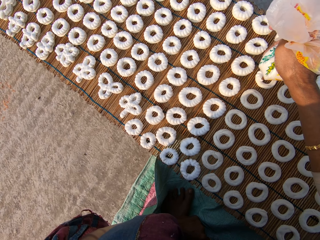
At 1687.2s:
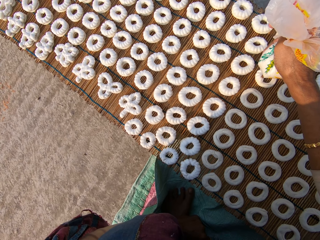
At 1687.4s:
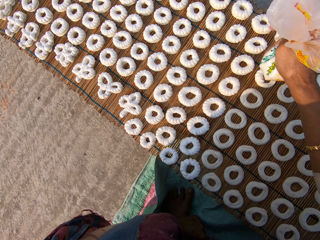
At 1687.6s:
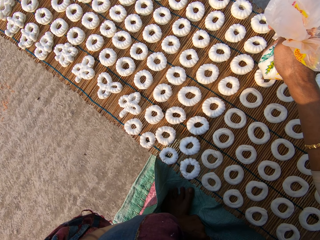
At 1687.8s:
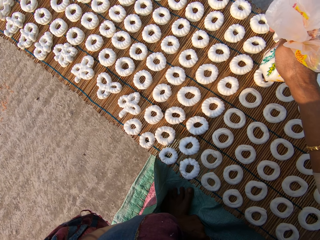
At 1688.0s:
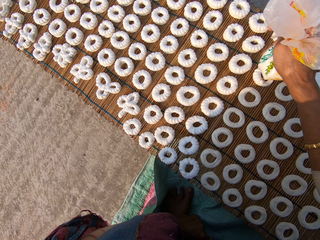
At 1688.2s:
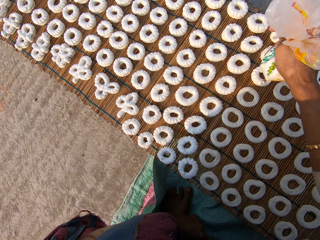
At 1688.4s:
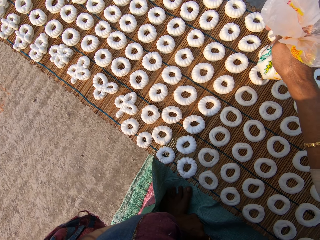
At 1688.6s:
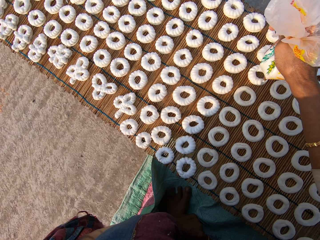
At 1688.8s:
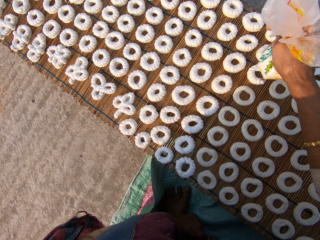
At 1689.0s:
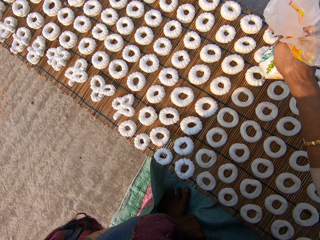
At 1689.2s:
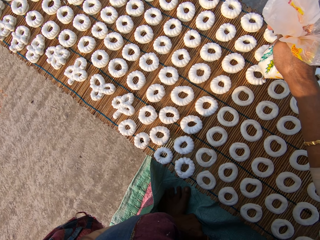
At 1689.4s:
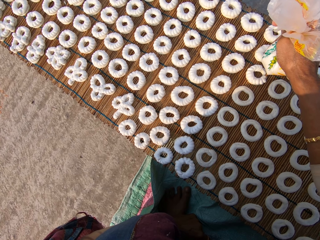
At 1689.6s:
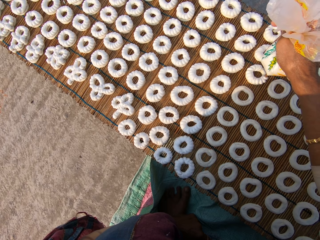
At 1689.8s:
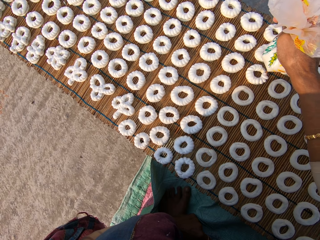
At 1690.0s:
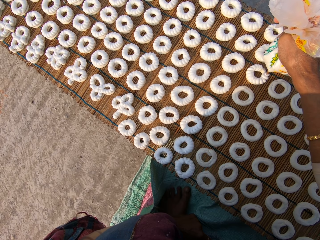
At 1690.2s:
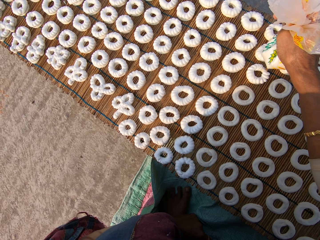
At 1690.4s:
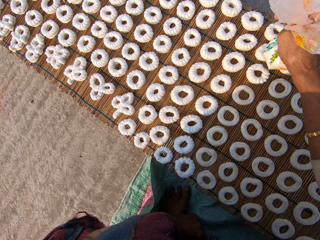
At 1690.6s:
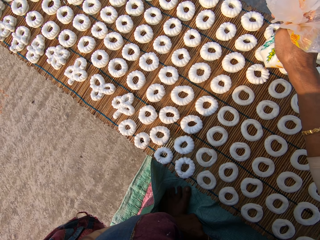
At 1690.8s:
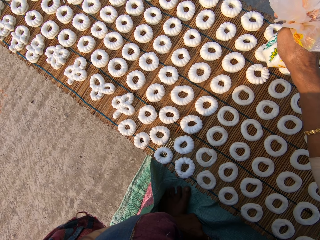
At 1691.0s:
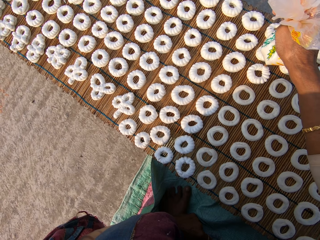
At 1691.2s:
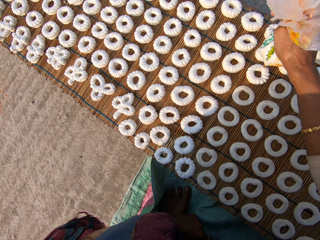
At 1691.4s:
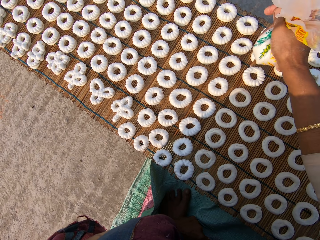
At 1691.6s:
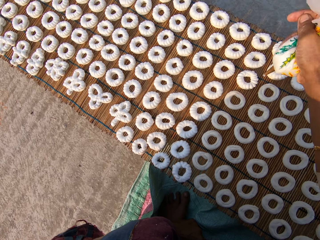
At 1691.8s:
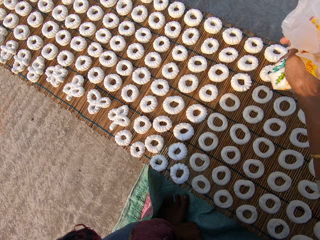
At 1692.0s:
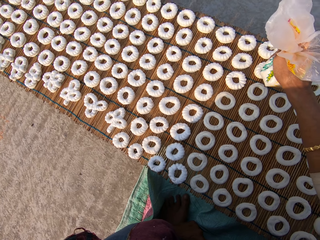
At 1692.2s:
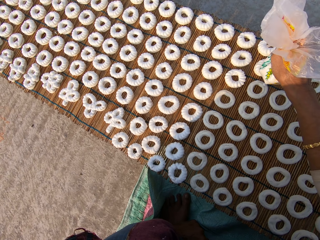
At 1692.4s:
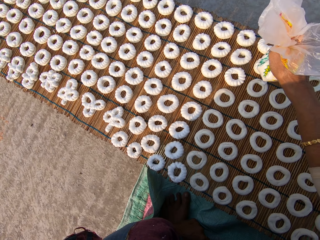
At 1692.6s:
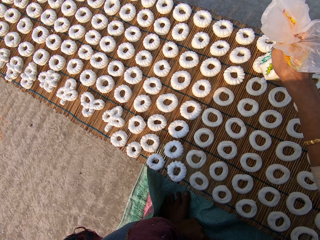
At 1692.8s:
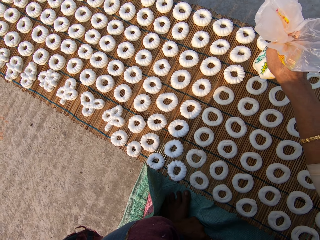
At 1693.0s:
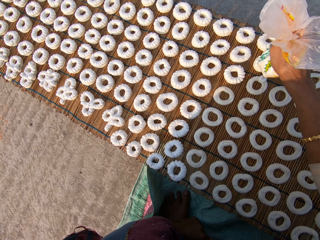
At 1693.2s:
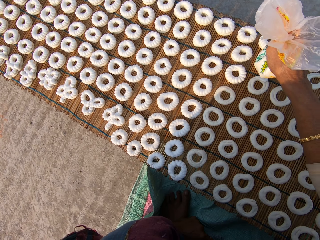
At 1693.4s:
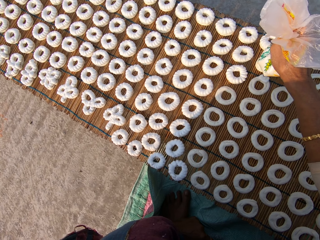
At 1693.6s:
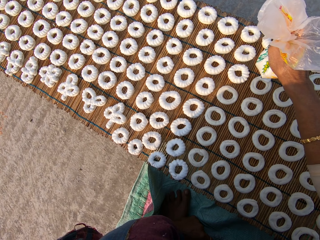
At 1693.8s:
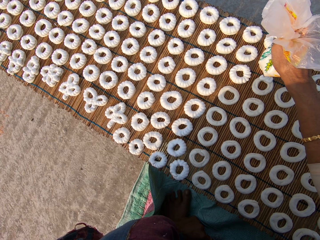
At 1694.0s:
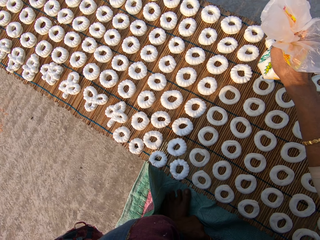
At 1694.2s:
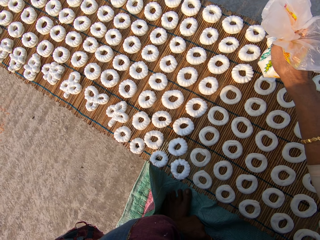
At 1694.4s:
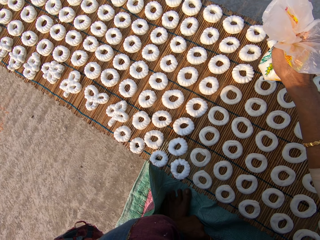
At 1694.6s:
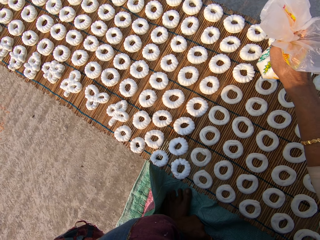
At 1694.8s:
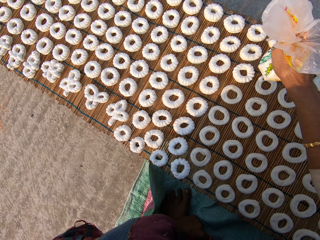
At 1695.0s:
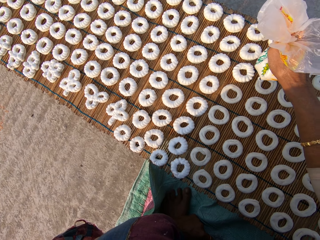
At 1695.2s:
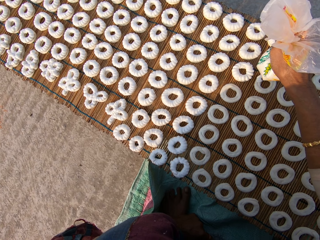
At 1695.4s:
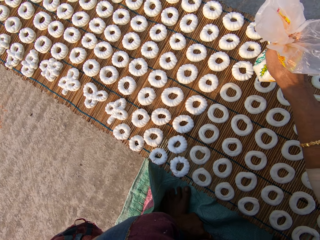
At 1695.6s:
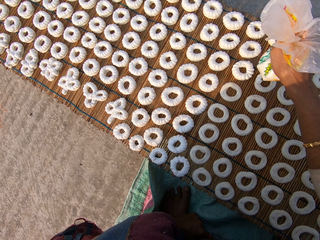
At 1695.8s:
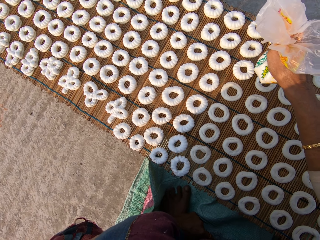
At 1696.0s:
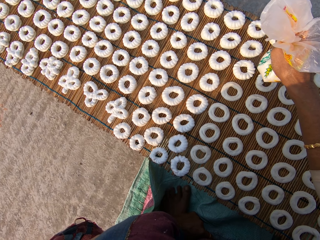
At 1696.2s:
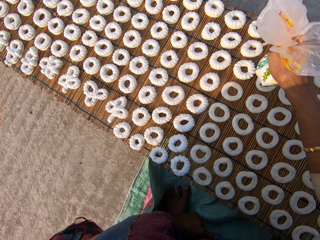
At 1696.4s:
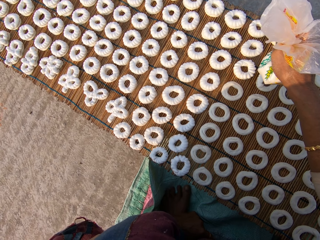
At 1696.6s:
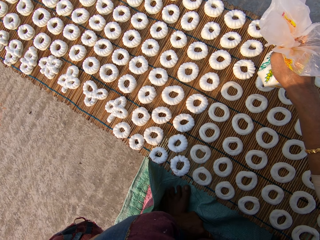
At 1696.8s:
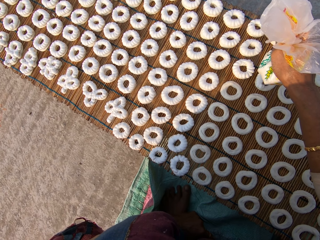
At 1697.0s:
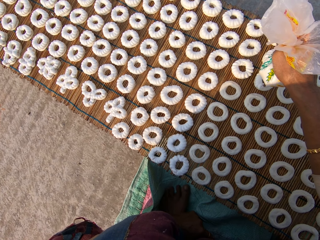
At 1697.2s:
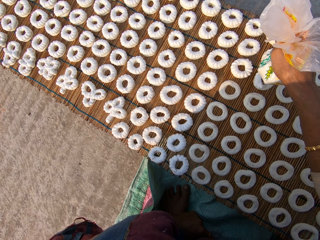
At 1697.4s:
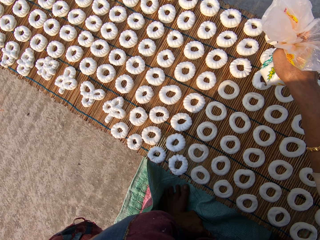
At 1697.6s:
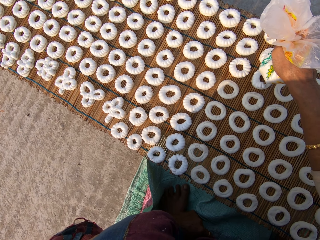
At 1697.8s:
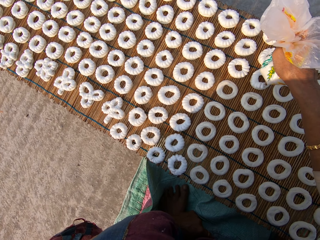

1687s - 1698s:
The camera wearer applies flour paste from the plastic bag on another dough on the mat.

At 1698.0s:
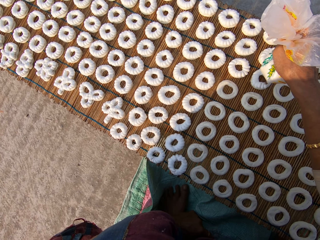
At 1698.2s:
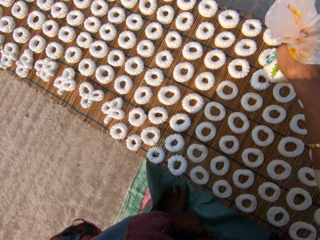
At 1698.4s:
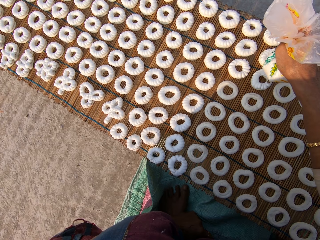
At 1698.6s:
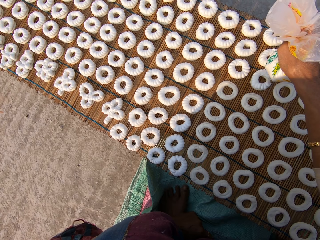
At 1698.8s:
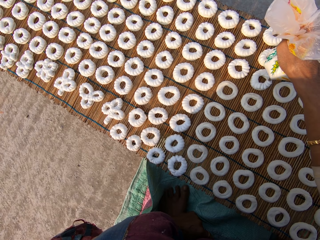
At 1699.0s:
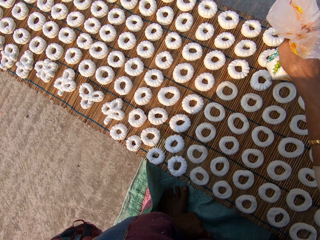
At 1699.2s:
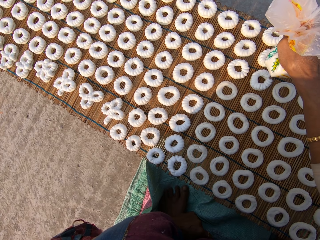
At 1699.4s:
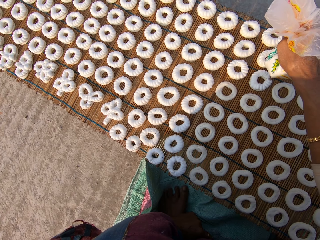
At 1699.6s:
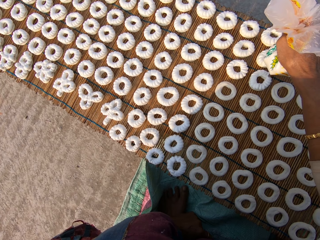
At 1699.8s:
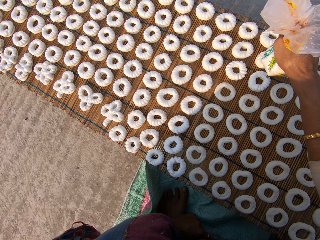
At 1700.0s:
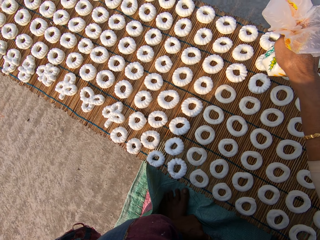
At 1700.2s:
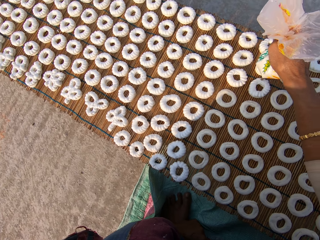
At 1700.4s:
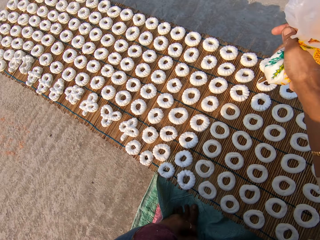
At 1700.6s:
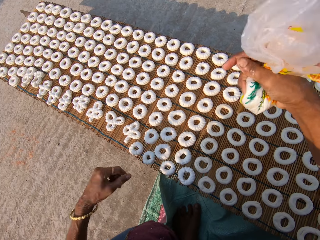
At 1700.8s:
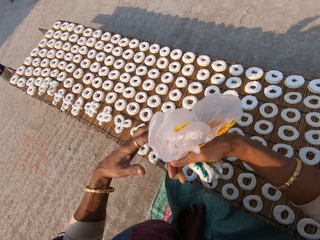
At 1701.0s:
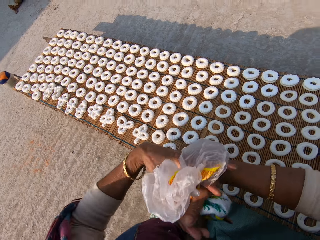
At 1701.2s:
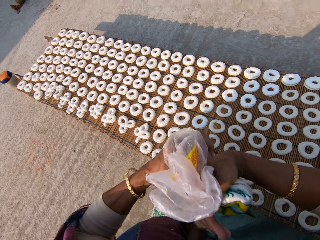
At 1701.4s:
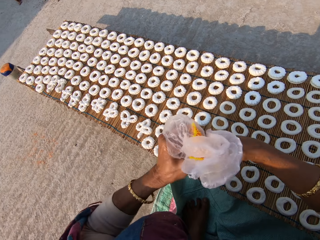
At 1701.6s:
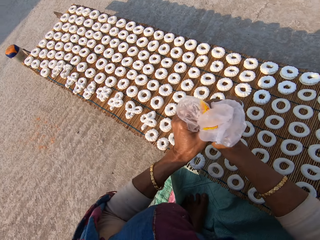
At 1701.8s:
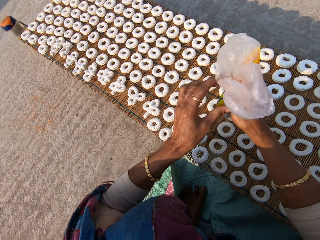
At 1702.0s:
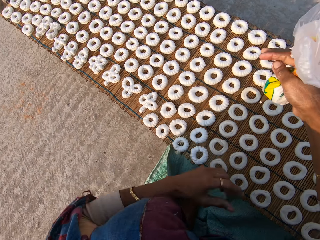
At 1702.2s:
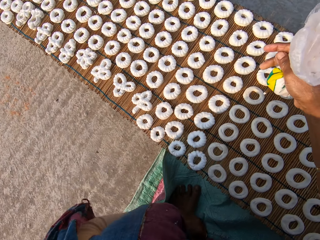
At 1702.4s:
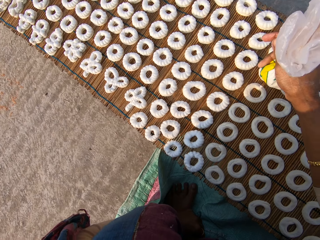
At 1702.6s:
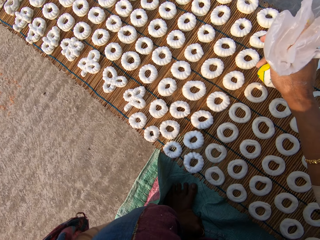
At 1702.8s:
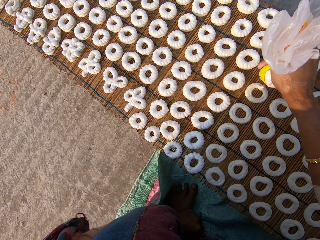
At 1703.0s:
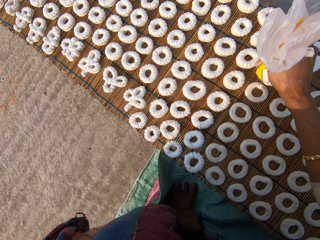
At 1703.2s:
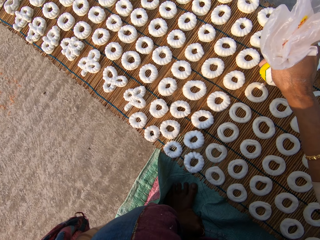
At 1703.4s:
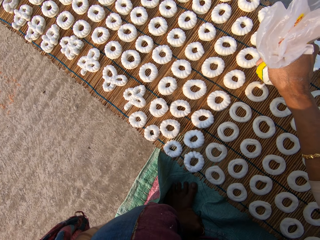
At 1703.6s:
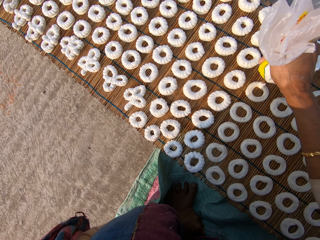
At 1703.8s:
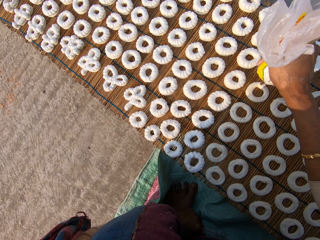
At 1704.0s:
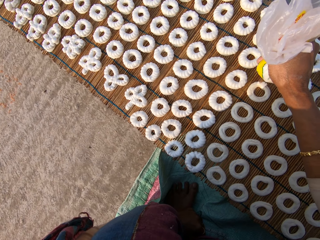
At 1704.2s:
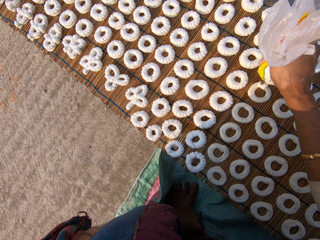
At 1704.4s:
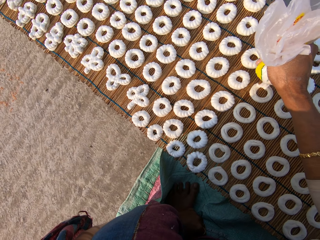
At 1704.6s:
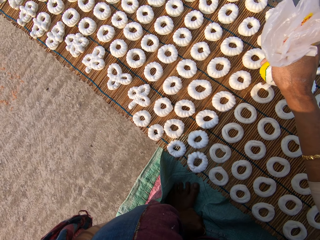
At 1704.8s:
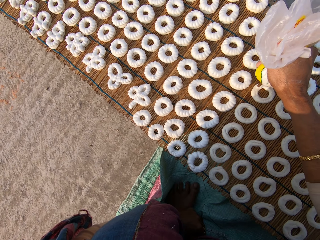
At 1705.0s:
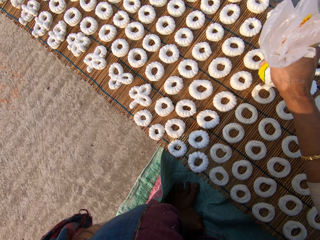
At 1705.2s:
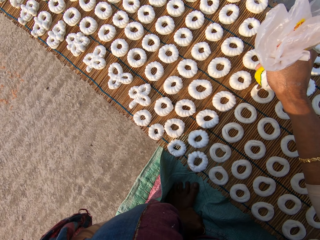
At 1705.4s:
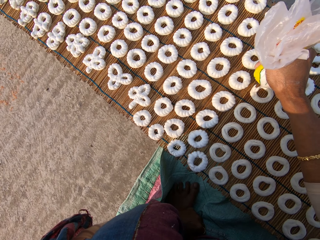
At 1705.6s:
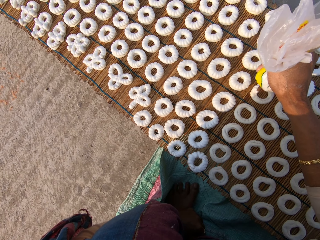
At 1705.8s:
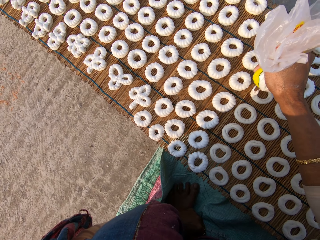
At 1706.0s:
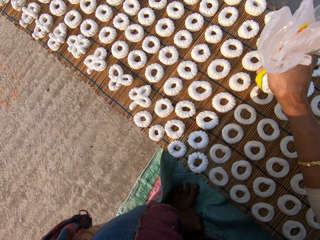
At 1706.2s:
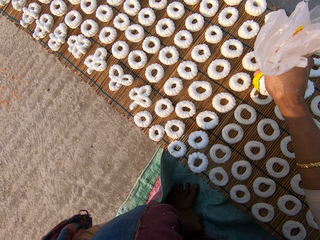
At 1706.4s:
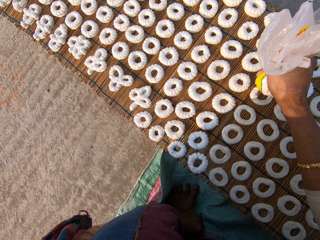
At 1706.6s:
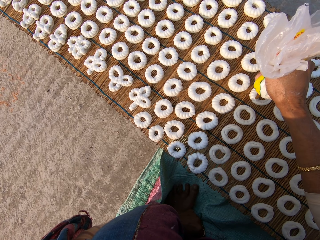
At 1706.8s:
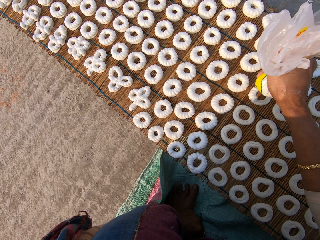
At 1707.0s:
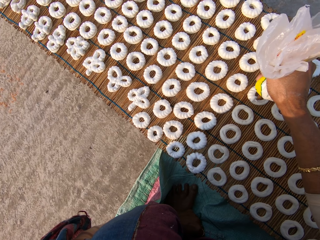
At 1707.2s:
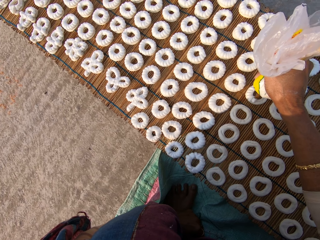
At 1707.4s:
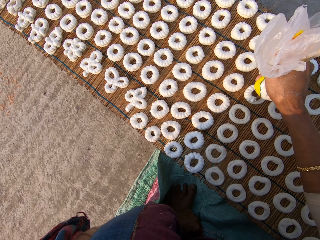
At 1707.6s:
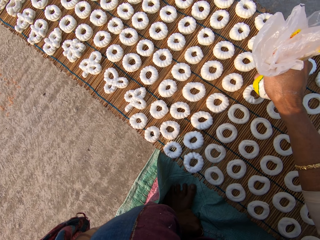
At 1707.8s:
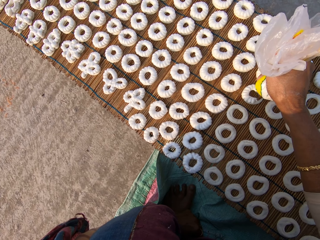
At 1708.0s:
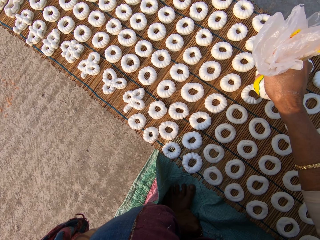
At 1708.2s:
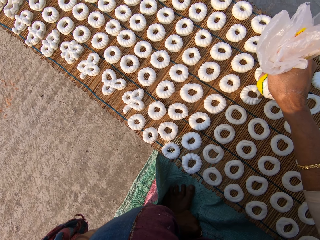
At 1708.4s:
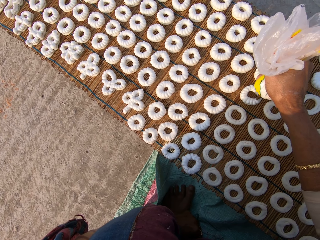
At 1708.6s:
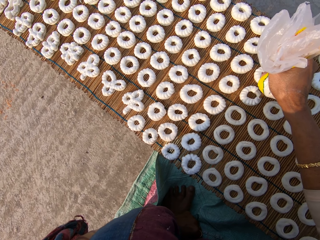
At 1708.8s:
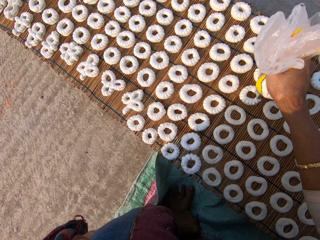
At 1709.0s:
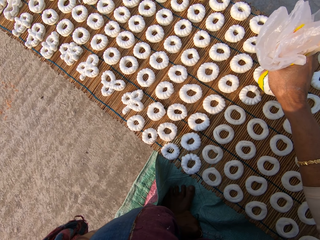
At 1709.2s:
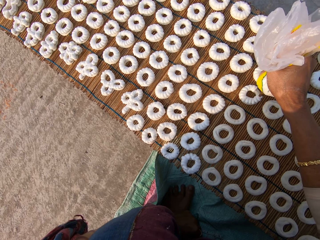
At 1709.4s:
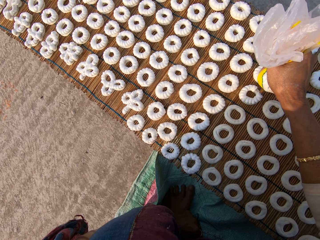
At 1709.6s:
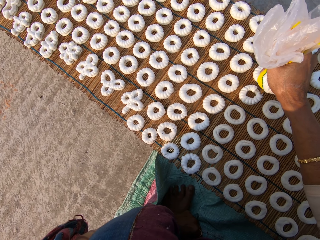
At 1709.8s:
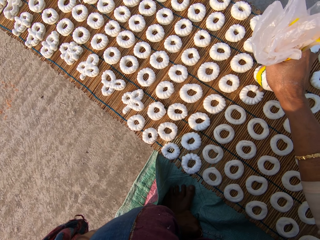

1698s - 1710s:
The camera wearer tightens the plastic bag. They apply flour paste from the plastic bag on another dough on the mat.
